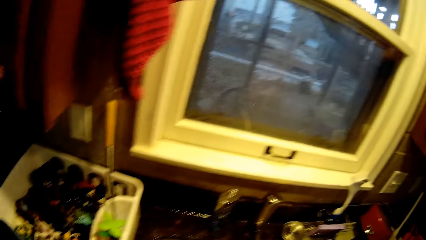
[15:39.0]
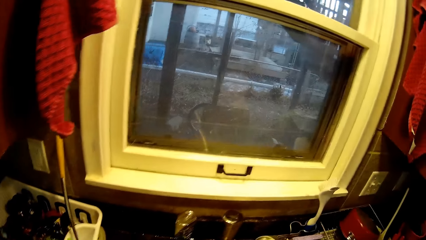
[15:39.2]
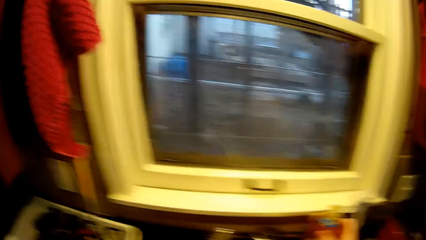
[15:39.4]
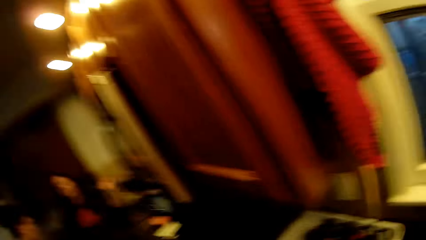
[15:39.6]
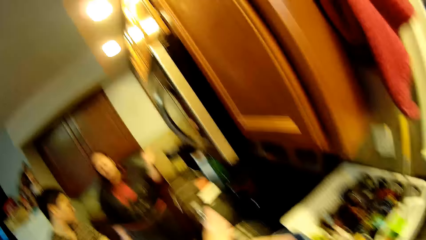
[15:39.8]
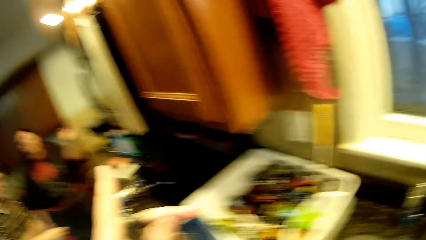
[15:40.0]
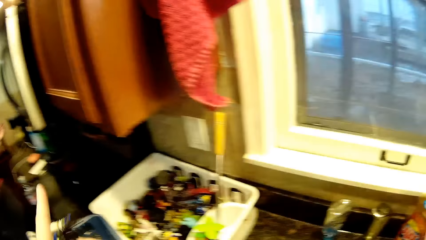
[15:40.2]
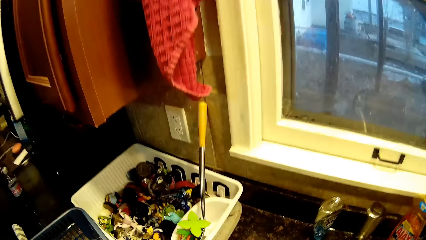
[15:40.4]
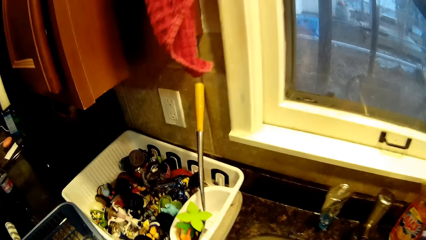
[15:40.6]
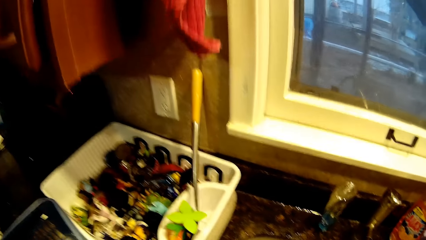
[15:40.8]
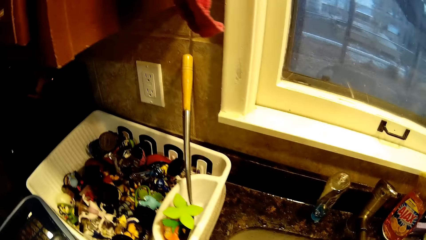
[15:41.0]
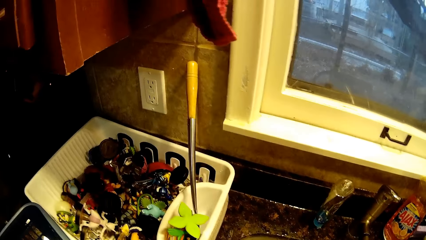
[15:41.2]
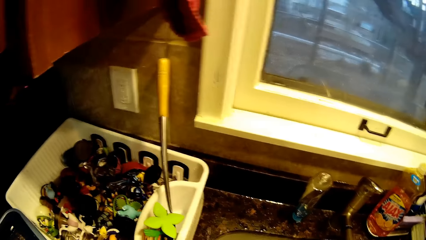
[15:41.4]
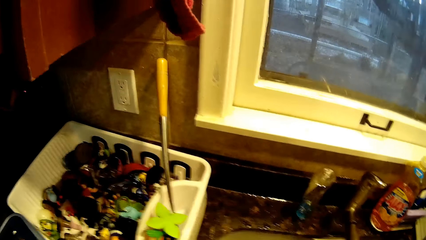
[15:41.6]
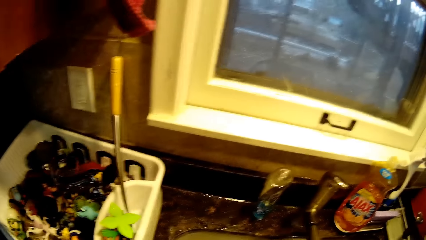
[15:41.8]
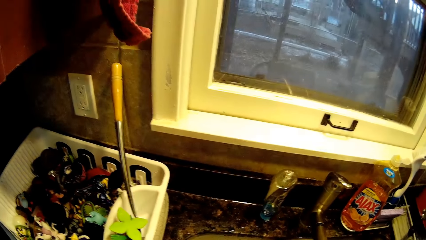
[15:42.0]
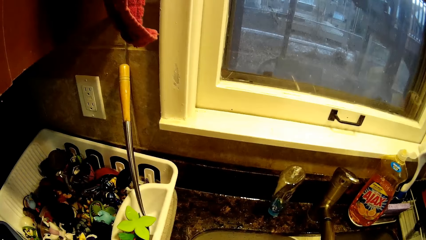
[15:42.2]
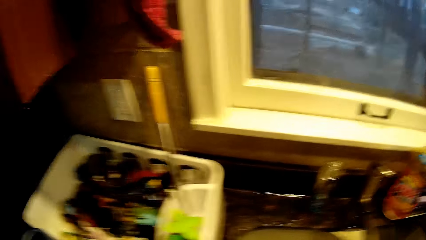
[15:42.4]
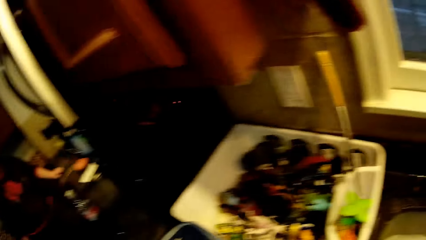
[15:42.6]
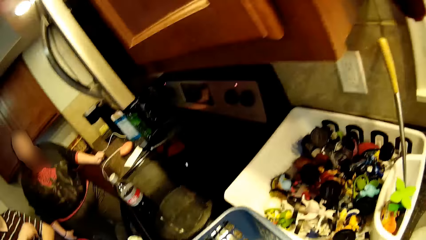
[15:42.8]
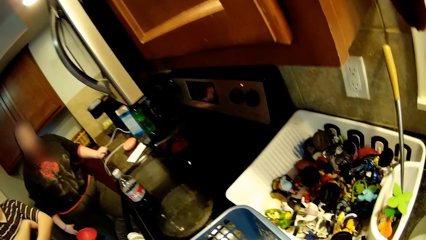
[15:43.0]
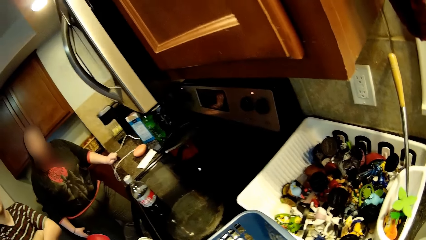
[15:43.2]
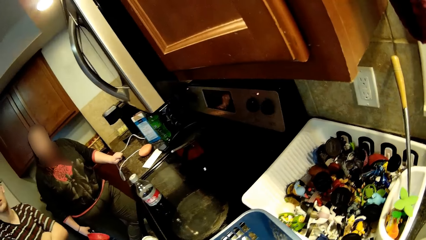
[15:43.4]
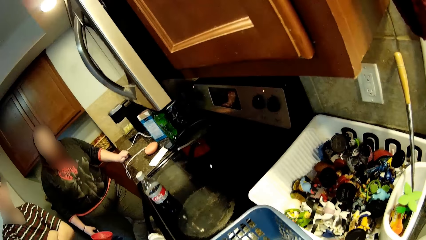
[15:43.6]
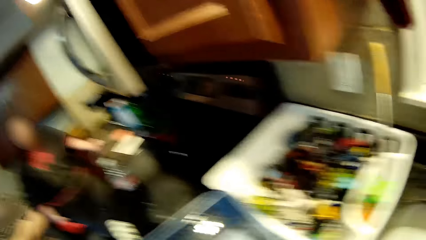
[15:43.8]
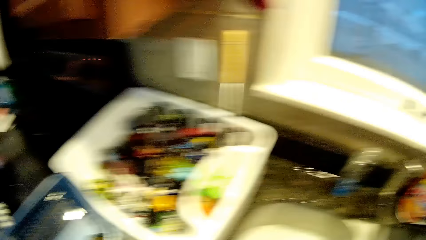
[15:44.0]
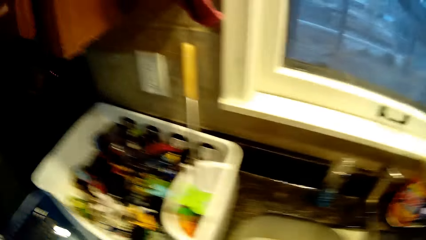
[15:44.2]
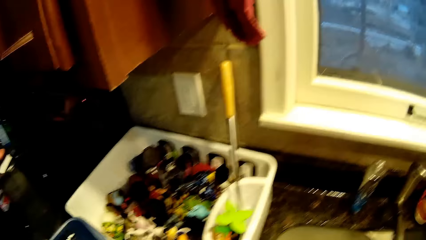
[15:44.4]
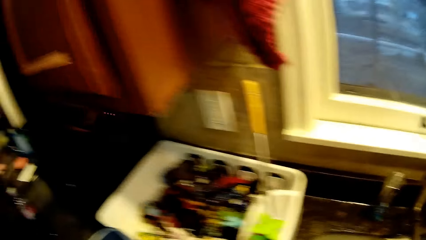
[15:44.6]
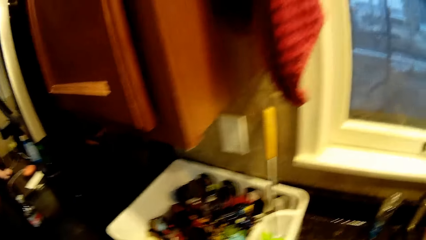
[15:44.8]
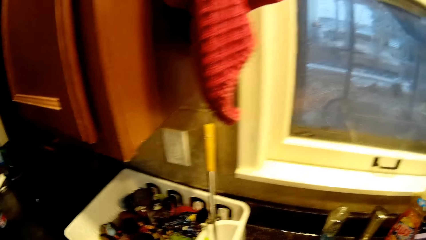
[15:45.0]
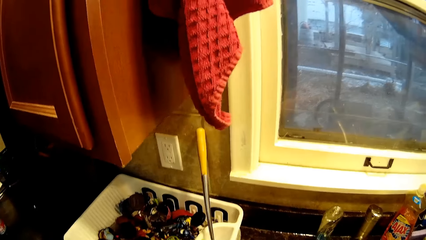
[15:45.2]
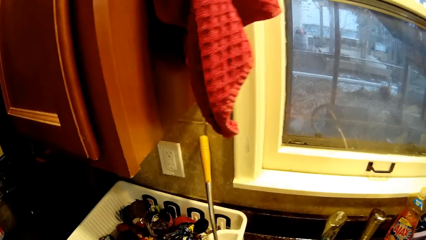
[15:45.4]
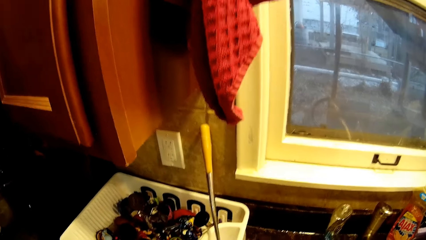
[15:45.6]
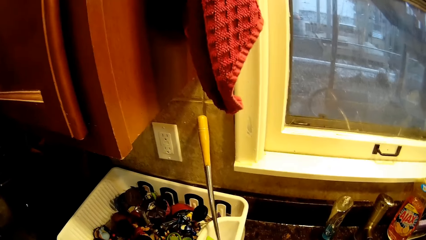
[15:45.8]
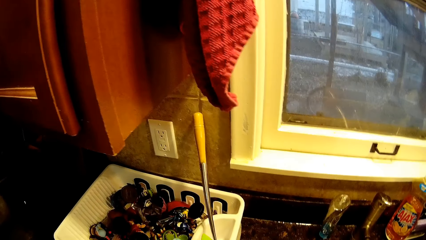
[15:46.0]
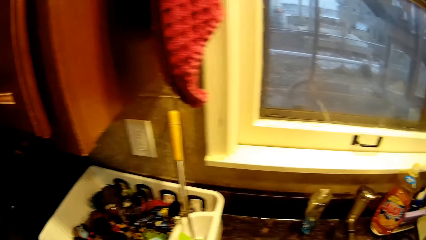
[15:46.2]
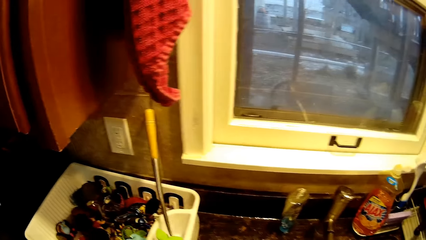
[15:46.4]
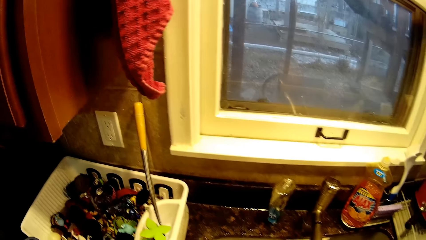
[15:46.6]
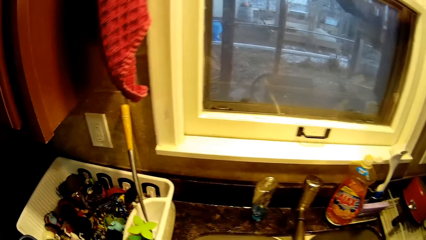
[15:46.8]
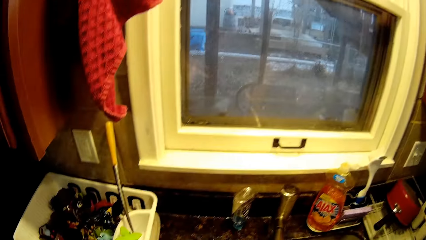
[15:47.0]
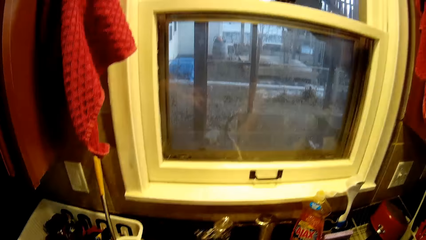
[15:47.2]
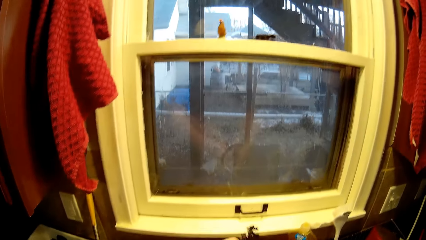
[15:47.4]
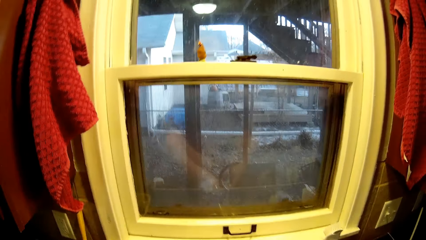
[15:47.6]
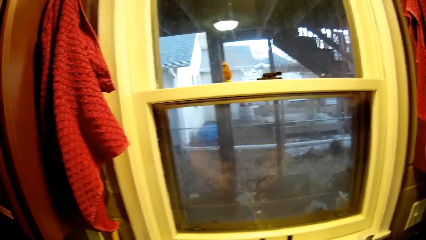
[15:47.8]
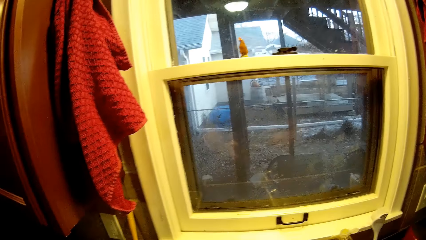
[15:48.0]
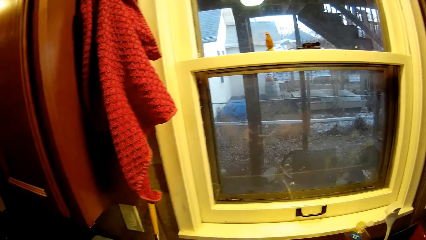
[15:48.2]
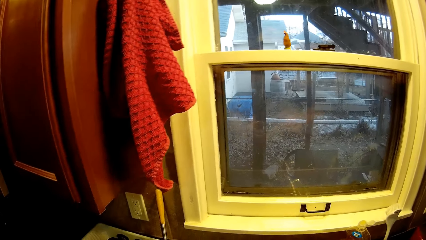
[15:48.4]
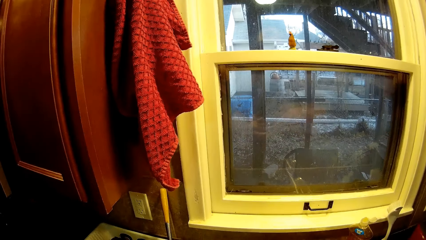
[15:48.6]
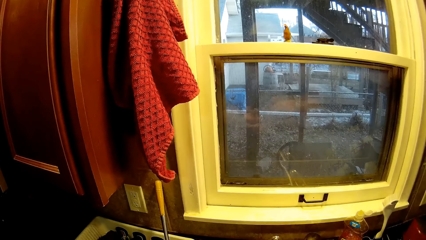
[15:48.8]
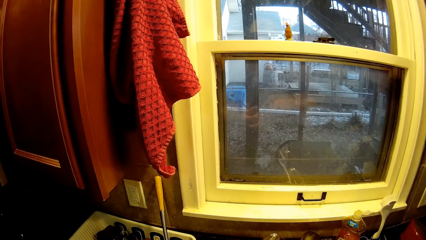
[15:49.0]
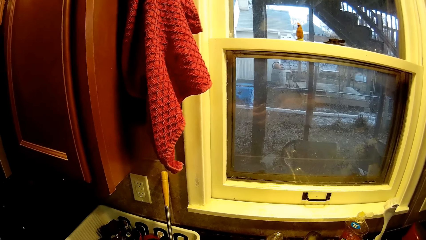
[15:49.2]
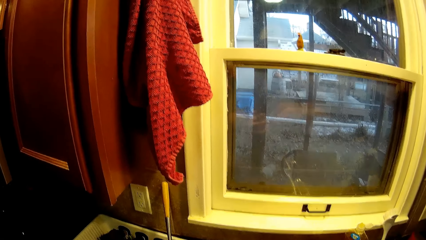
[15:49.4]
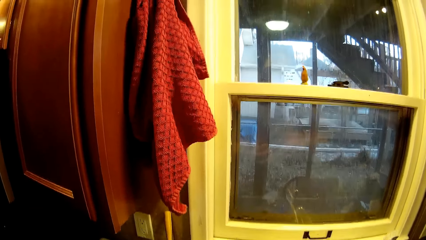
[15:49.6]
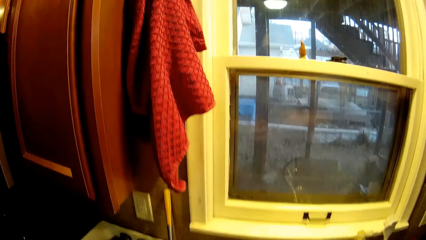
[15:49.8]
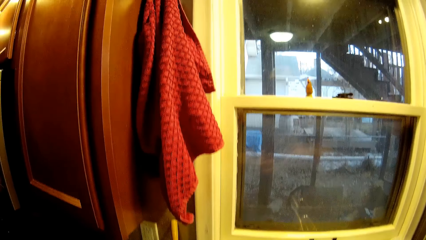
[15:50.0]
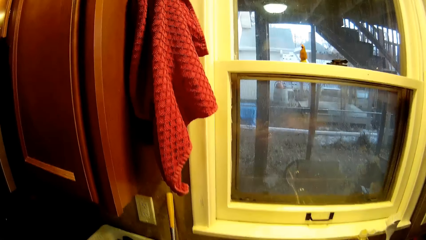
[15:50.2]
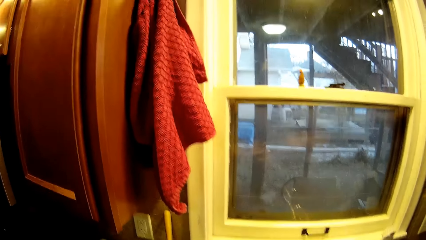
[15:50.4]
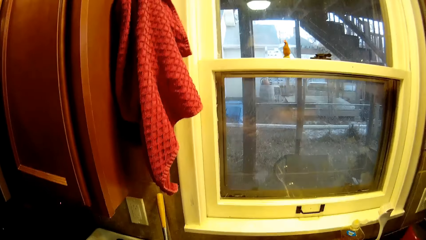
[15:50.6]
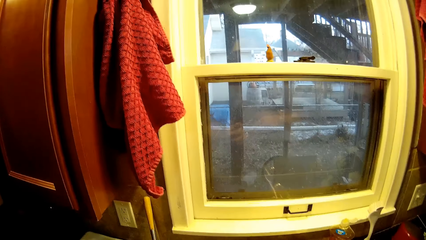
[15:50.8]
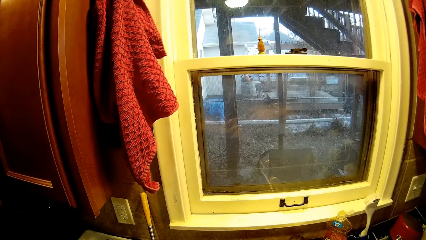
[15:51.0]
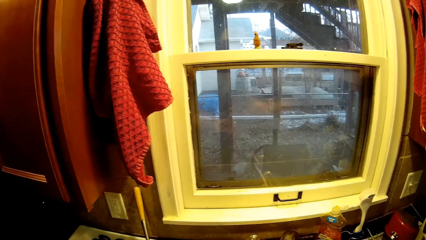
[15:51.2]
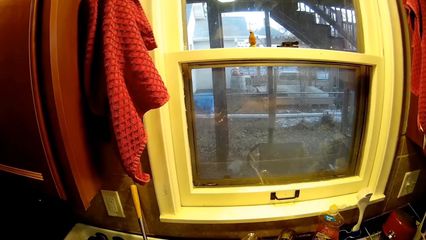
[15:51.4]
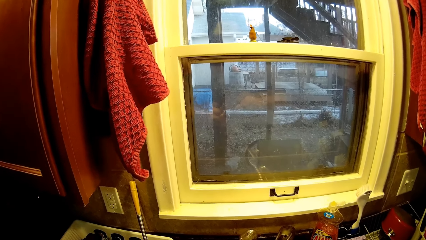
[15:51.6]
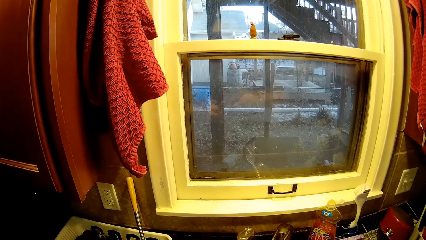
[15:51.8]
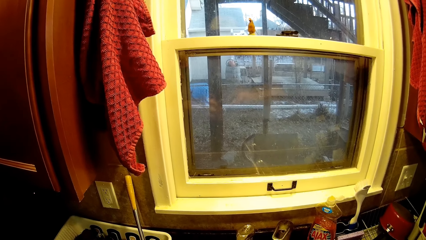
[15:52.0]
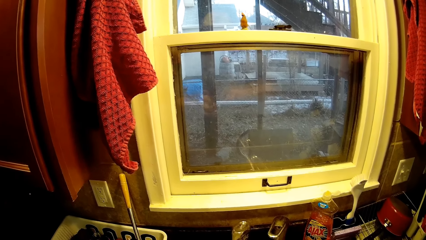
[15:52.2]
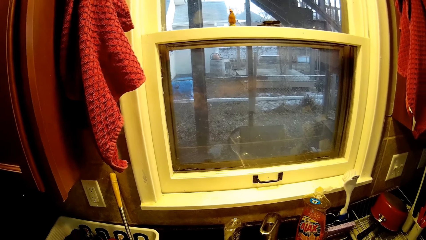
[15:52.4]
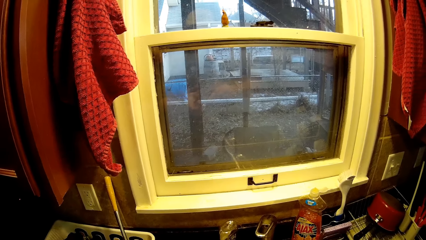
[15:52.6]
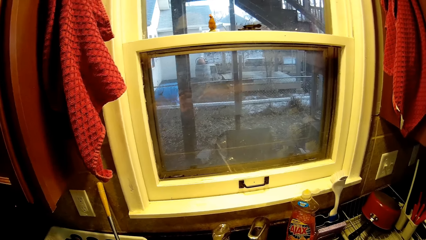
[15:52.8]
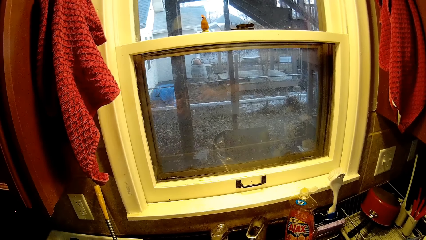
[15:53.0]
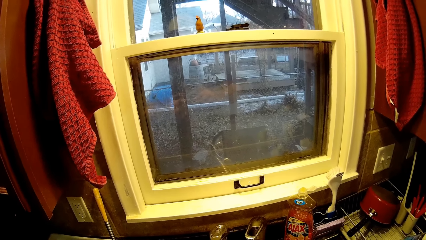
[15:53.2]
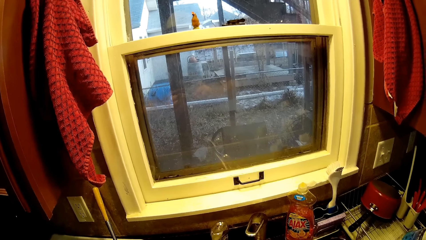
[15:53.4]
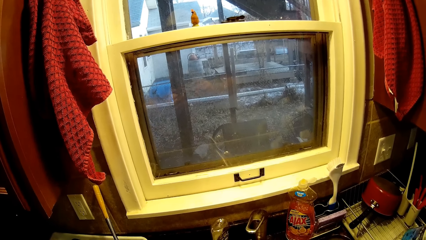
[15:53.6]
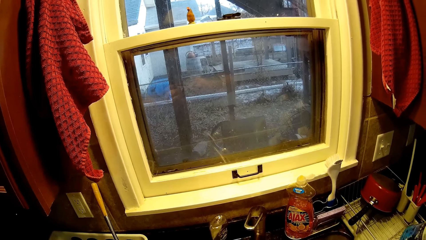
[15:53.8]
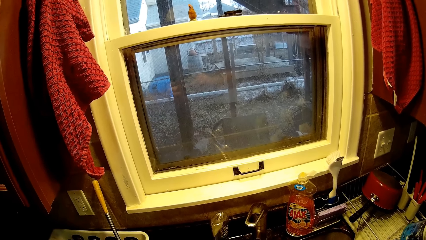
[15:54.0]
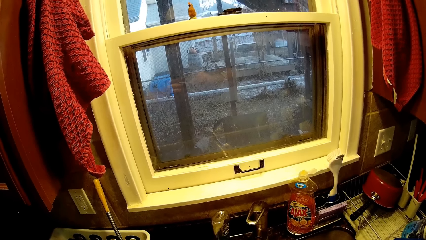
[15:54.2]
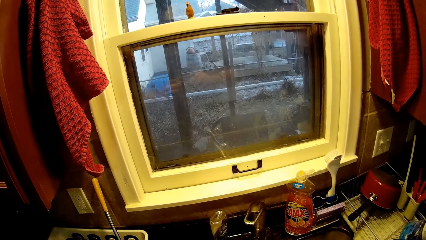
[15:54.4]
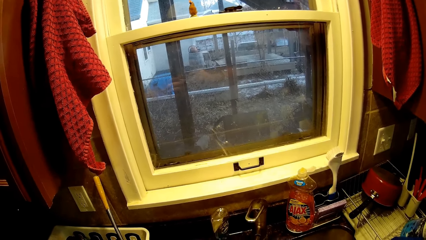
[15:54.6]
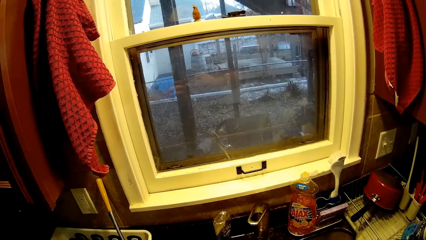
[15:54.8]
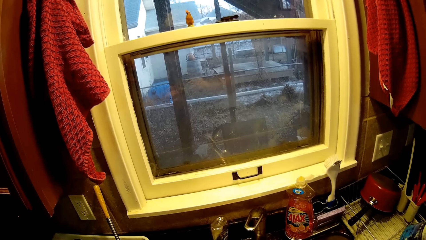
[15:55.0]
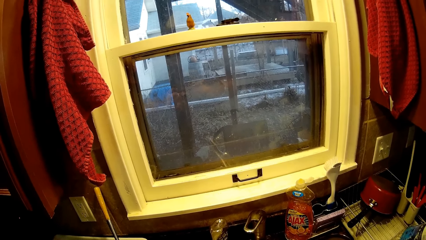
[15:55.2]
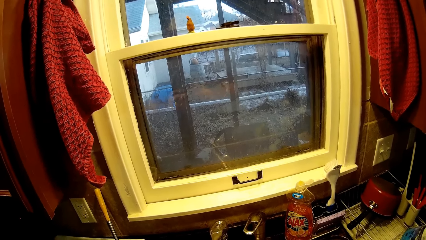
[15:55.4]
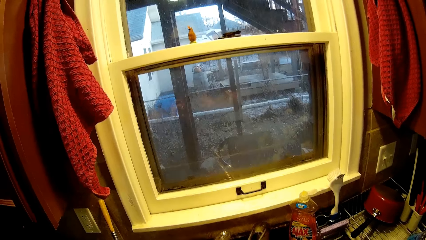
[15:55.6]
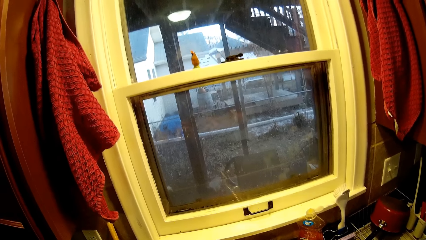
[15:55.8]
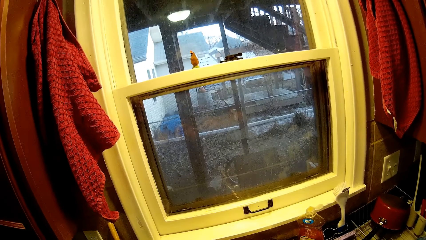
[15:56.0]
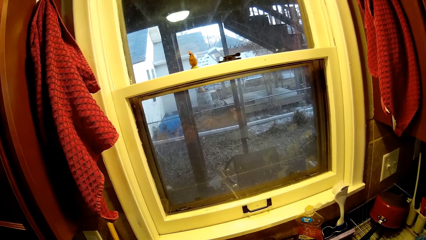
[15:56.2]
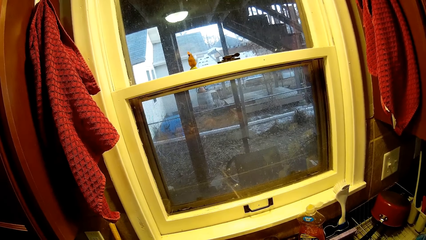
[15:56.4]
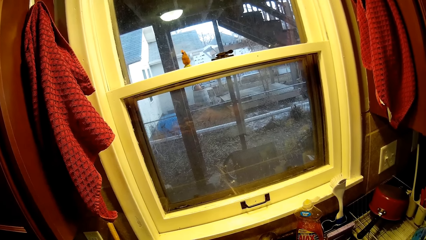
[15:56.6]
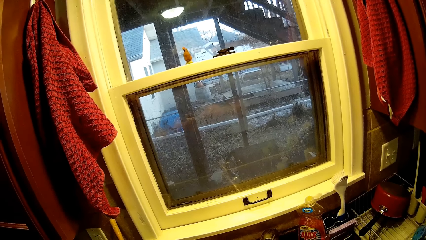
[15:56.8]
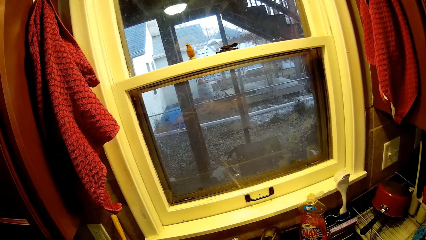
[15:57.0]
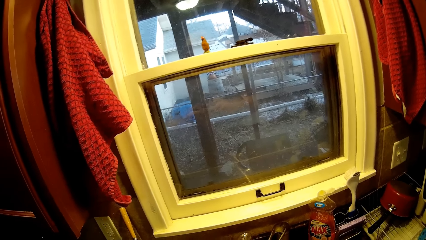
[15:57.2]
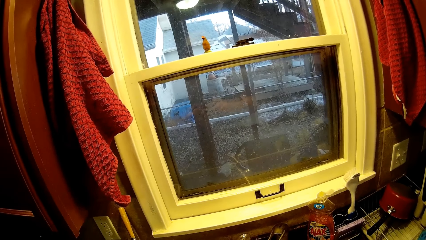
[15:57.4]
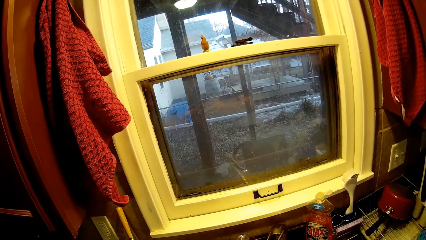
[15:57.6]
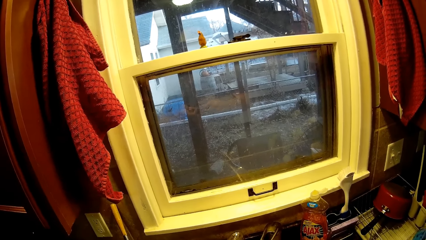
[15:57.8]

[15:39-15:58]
The camera wearer puts down a soap bottle. They point a finger. They converse. A woman puts a hand on a kitchen table. The woman appears. The camera wearer closes the tap. They scrub a toy with a toothbrush. They scrub something with the toothbrush.
